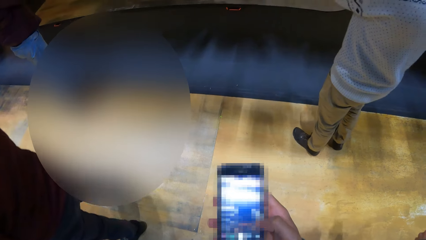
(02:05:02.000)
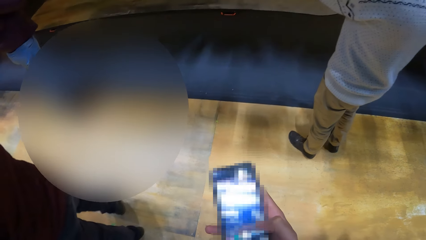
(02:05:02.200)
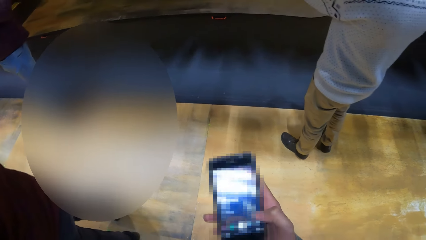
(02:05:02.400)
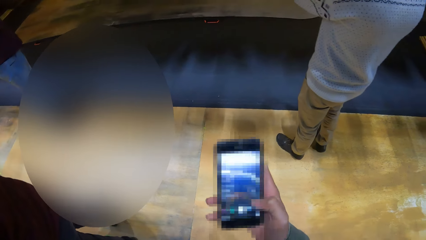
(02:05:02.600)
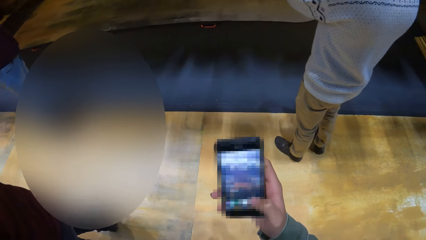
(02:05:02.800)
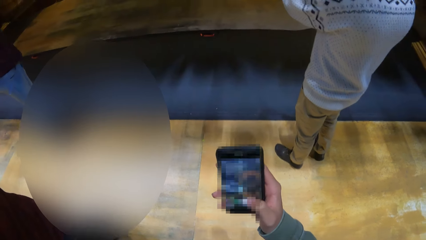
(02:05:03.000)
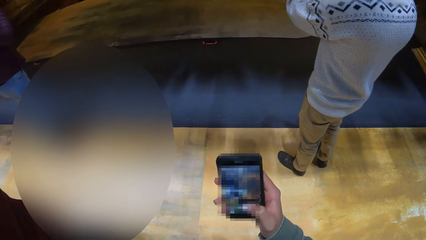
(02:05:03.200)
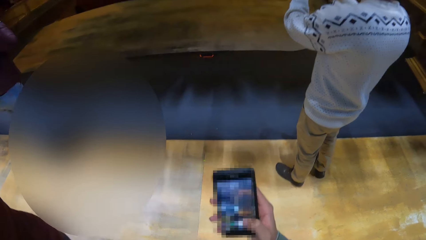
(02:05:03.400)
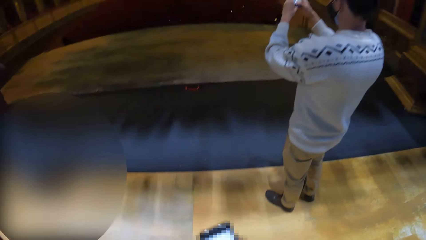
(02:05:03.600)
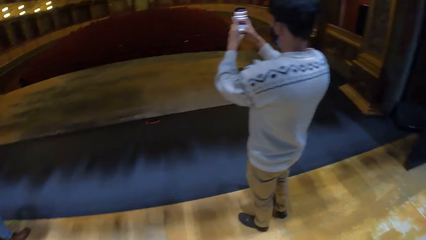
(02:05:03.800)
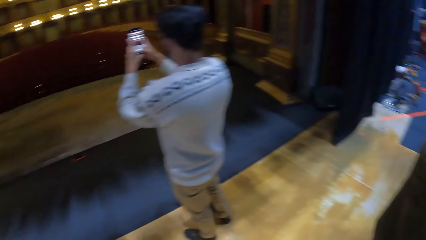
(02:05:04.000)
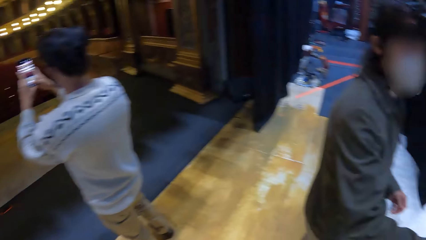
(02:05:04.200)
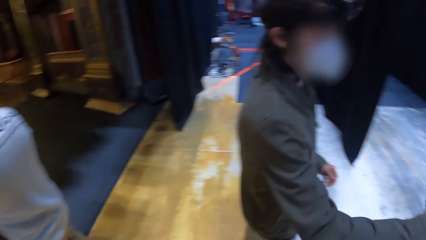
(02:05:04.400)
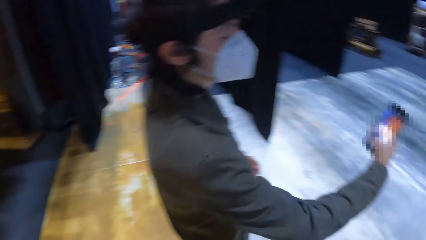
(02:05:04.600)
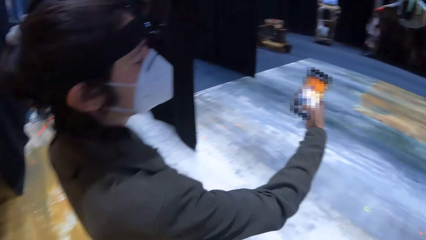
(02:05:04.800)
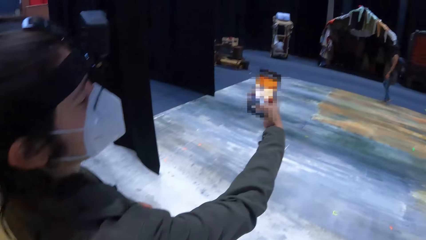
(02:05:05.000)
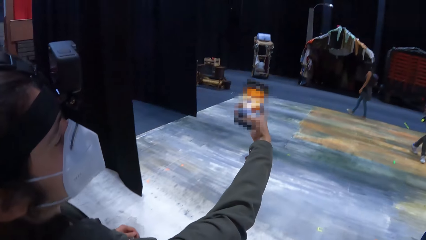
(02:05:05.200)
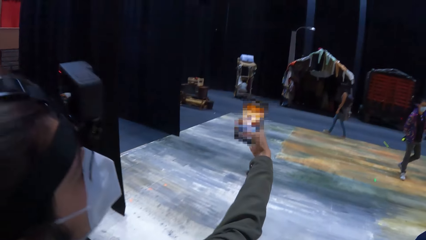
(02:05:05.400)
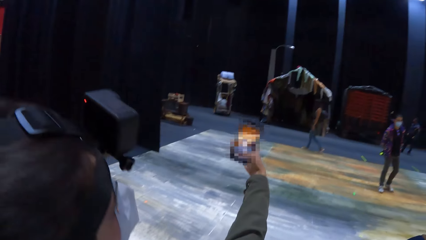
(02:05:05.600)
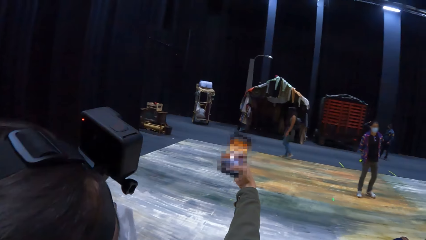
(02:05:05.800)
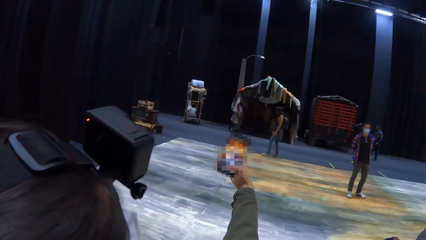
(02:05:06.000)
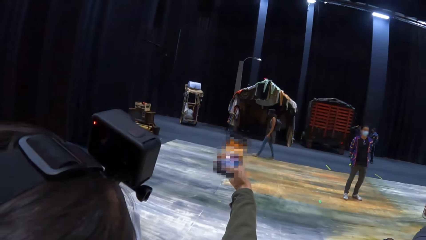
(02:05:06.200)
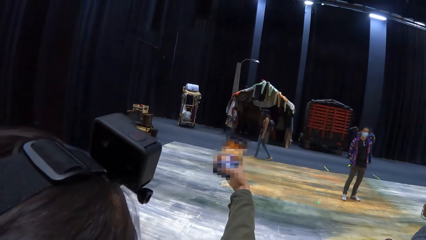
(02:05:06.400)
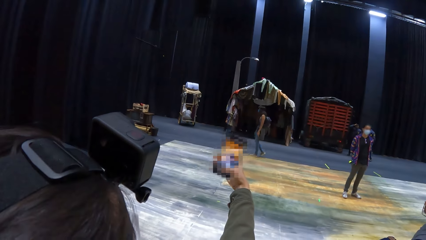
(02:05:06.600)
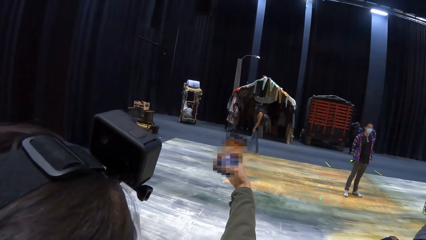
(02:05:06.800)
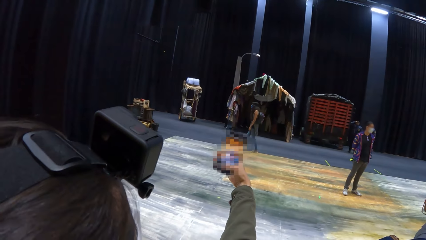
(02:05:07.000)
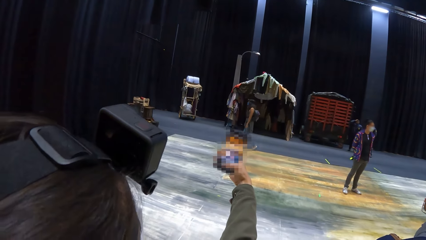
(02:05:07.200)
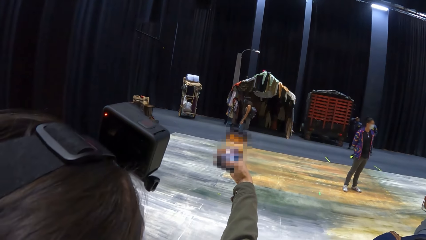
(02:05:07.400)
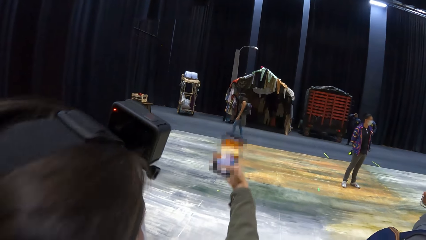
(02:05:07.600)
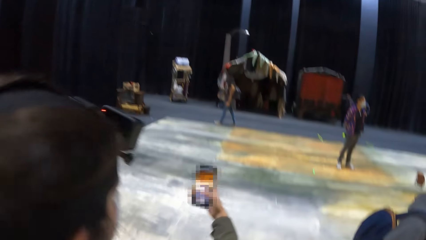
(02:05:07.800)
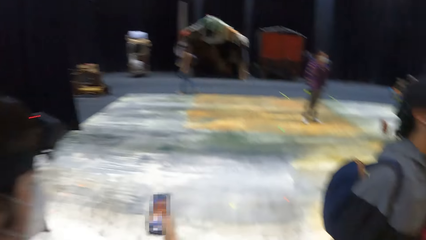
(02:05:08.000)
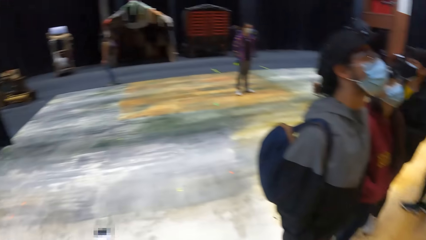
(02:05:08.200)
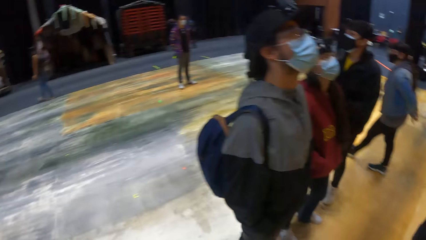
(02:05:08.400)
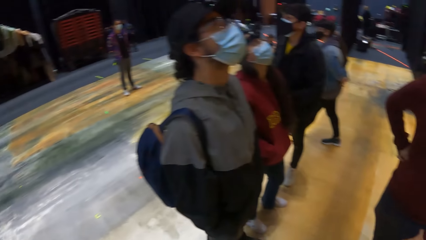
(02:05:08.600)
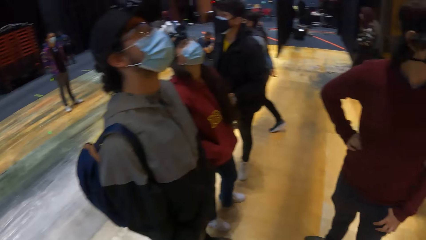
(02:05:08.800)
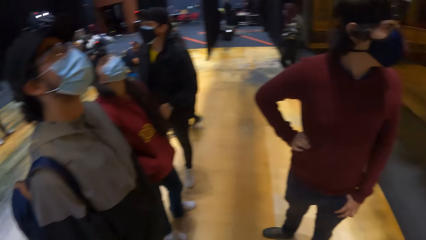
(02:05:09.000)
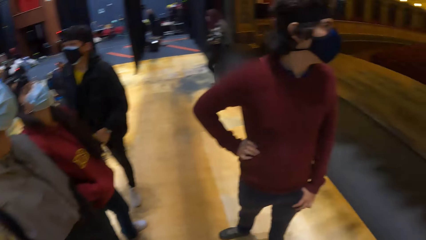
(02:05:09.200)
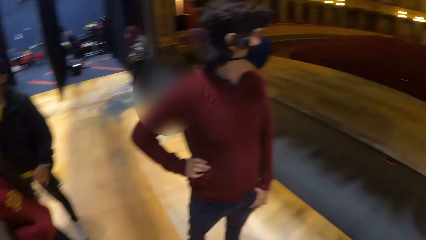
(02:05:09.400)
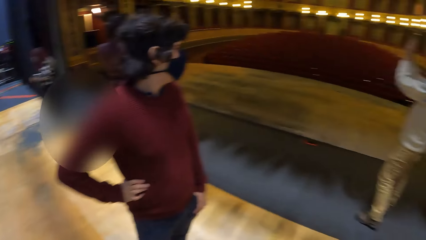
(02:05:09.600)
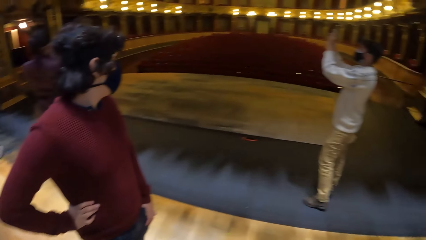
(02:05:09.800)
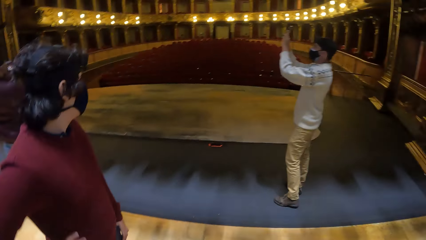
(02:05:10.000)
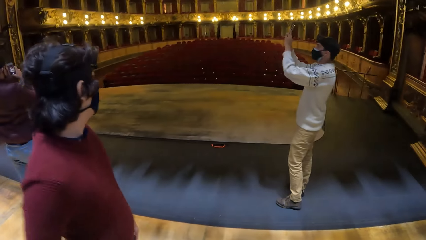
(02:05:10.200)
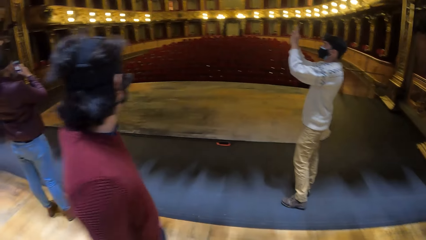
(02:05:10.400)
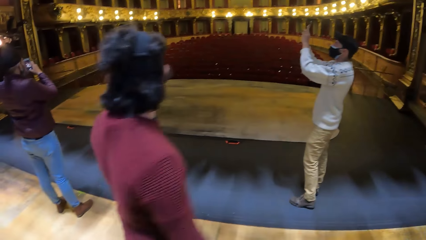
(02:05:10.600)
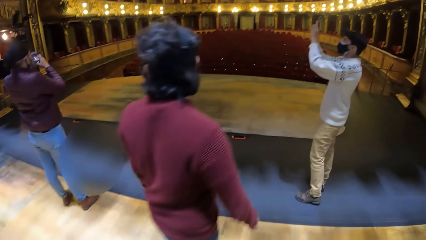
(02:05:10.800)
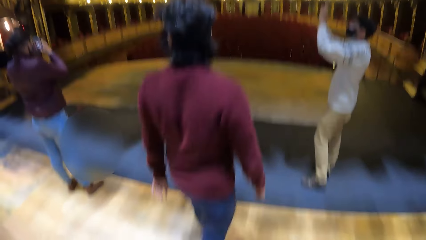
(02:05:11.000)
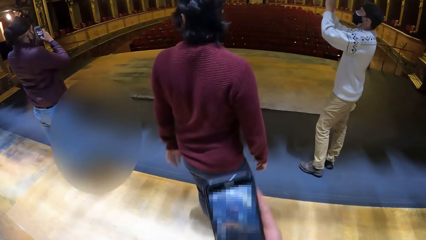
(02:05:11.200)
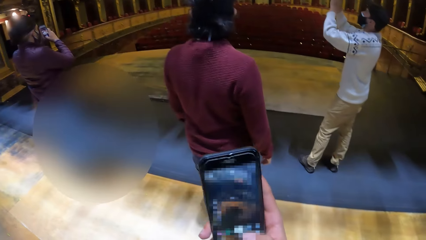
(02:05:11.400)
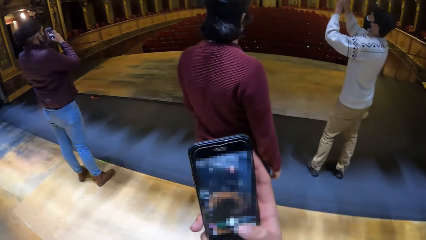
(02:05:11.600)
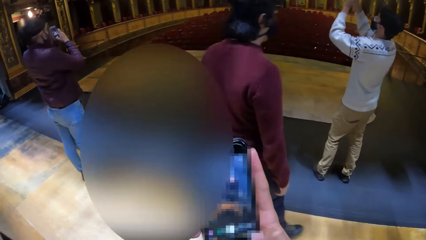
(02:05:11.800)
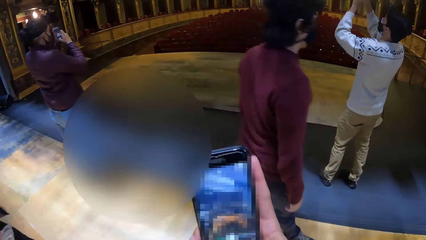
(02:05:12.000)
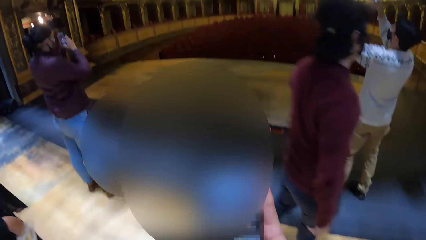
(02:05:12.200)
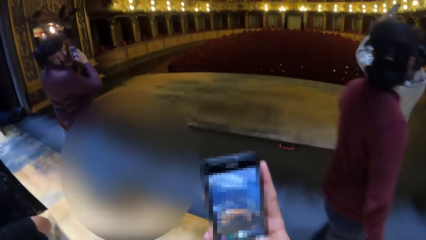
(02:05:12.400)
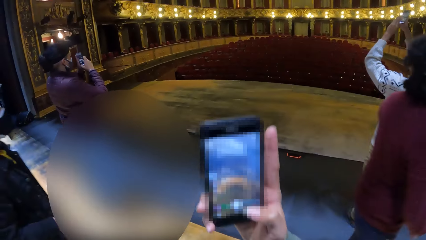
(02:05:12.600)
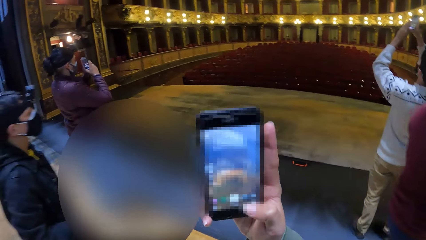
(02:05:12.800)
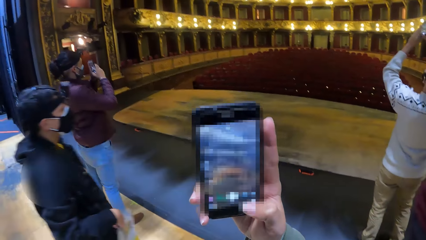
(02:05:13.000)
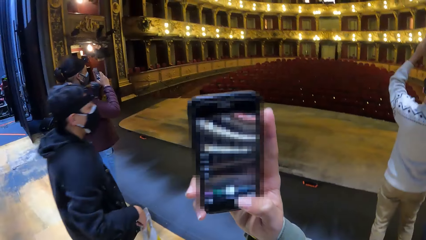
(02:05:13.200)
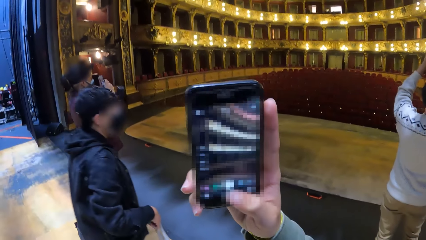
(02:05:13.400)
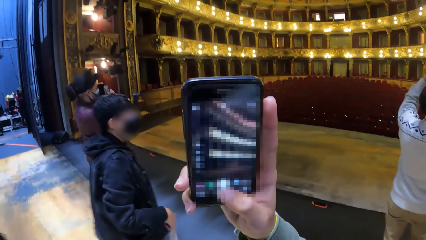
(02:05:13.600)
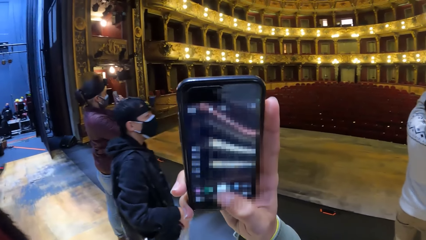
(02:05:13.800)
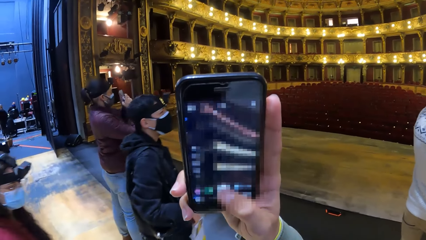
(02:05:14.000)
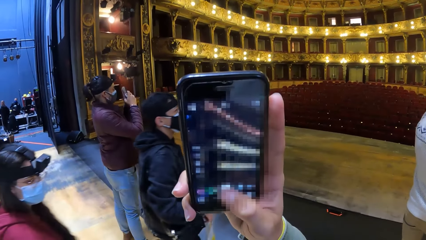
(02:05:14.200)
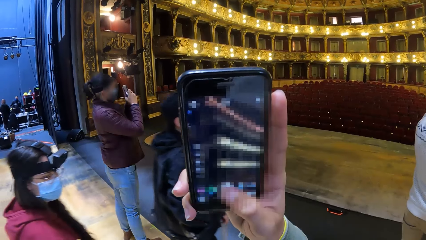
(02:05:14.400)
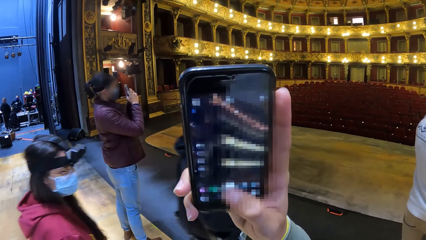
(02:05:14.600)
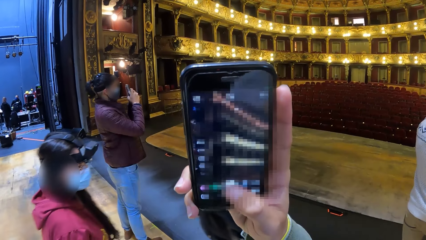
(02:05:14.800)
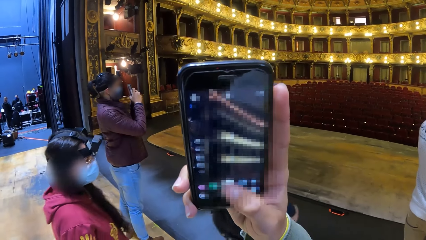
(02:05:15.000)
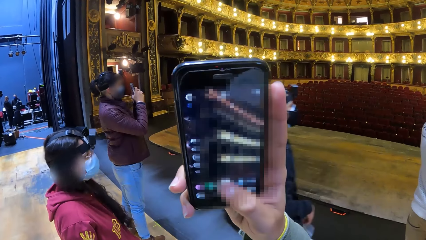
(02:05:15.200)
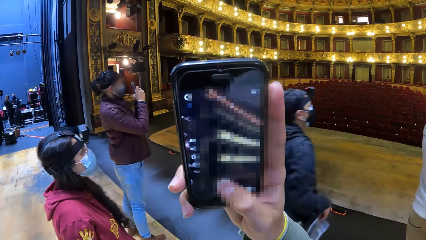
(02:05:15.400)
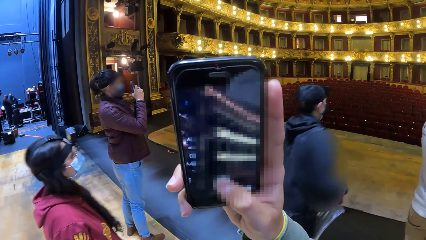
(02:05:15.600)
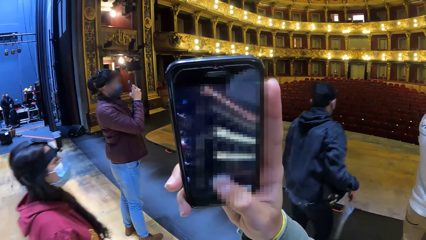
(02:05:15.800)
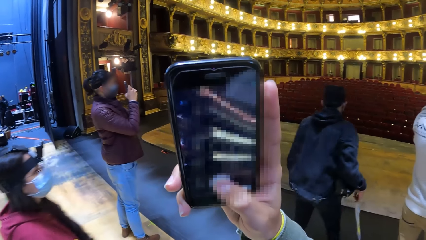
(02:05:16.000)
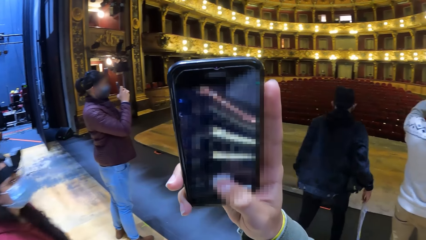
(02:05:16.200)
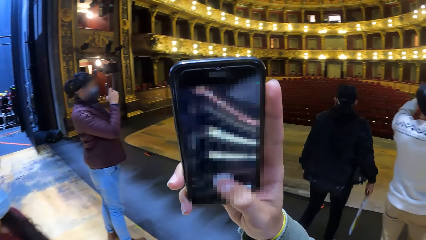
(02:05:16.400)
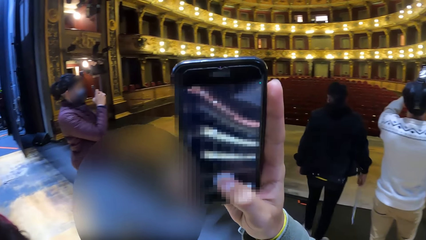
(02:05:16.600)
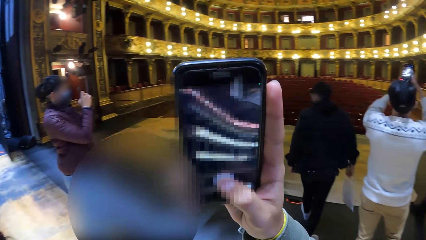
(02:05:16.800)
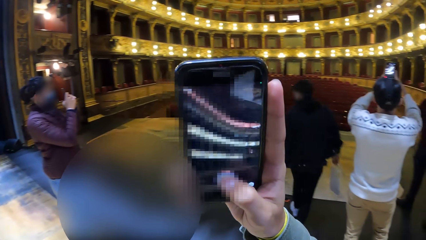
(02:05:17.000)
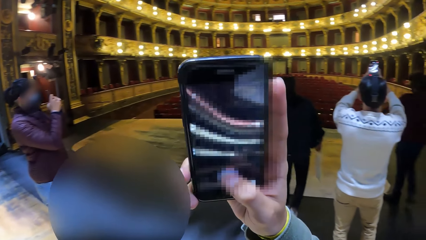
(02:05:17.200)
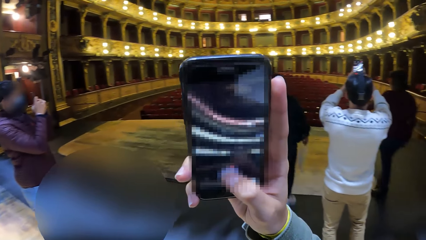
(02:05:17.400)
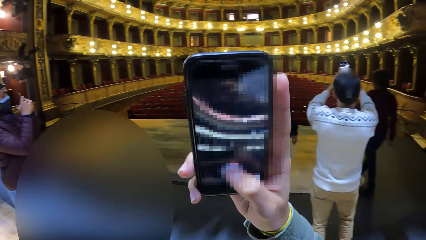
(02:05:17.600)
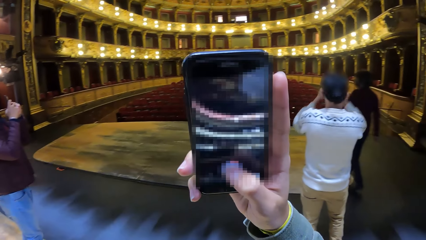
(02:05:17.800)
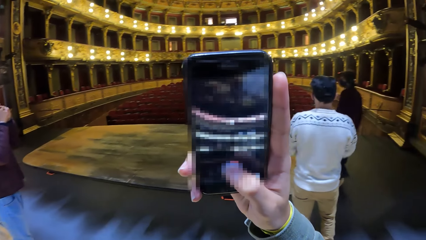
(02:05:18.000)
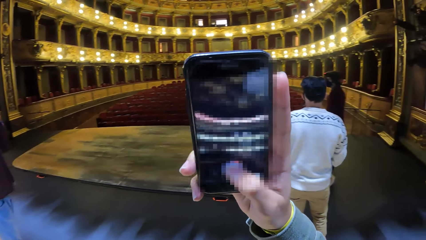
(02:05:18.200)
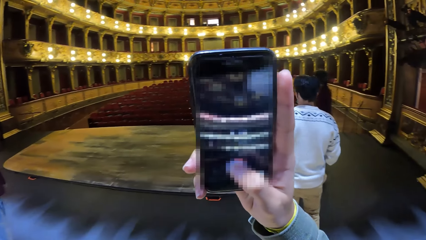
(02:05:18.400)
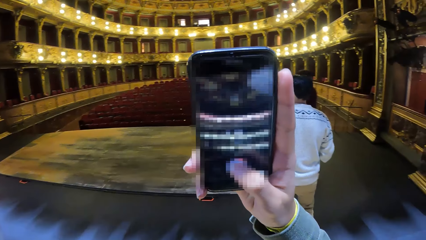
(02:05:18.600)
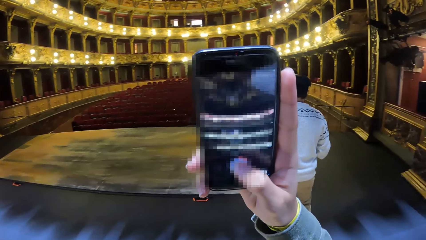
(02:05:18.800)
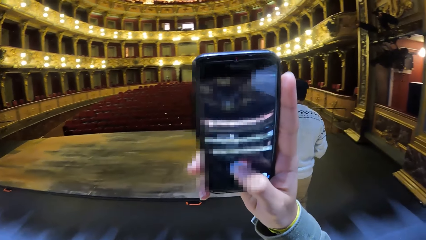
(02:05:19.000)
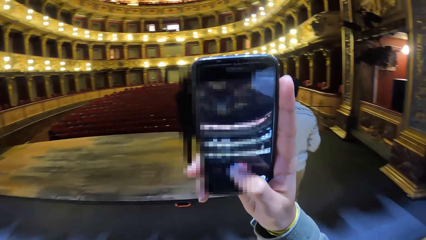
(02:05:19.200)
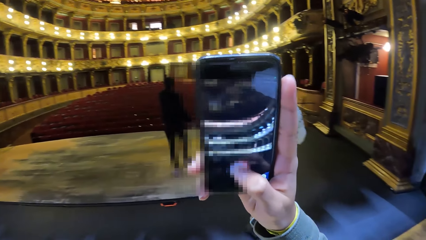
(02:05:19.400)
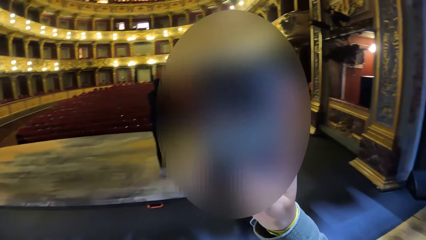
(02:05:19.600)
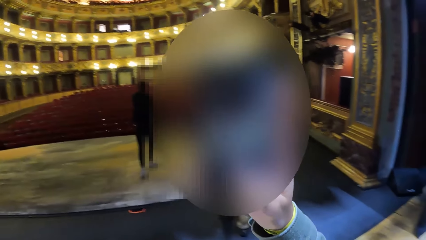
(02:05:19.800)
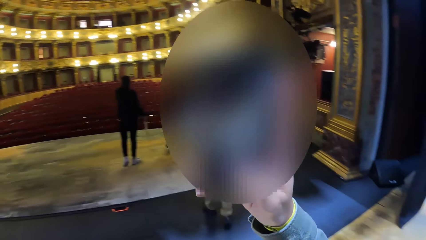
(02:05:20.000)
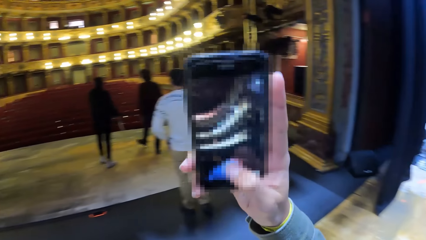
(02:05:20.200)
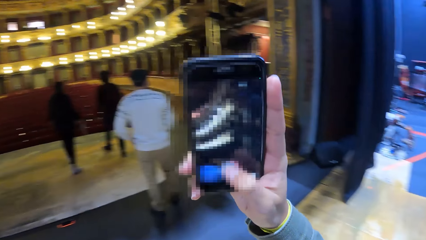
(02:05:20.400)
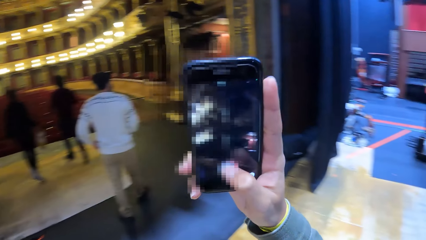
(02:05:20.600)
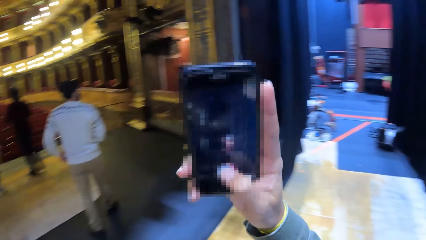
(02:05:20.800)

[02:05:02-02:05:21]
The camera wearer looks around. A man uses his phone. The man takes a picture of a hut with the phone in his right hand. The camera wearer looks around and uses a phone. She takes a video of the theatre with the phone in her right hand.
